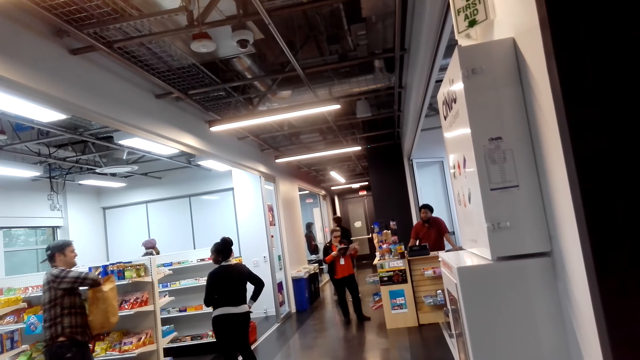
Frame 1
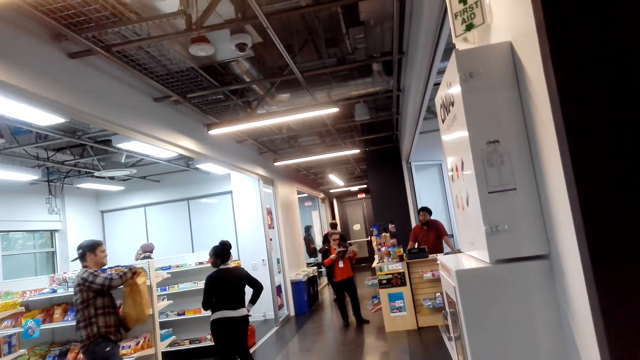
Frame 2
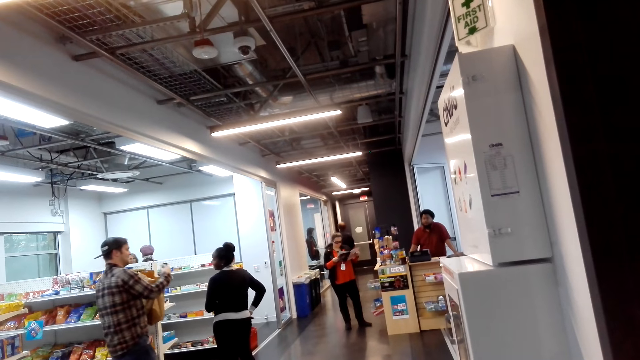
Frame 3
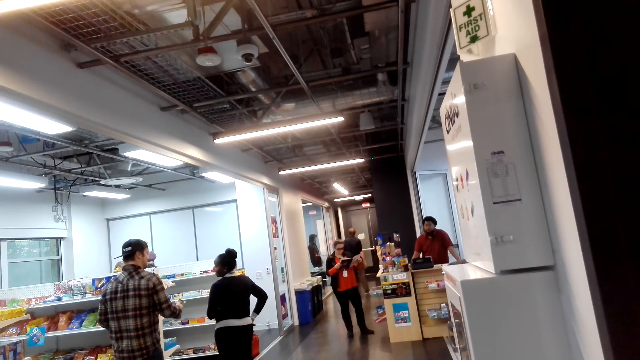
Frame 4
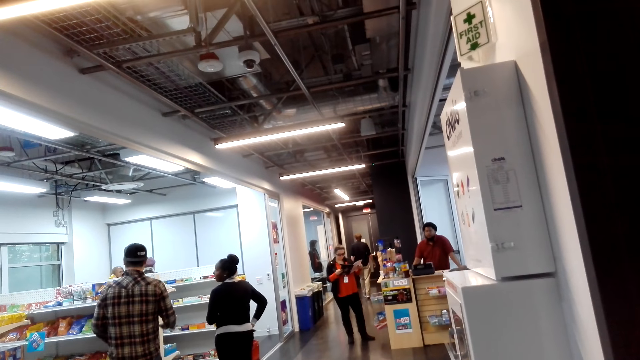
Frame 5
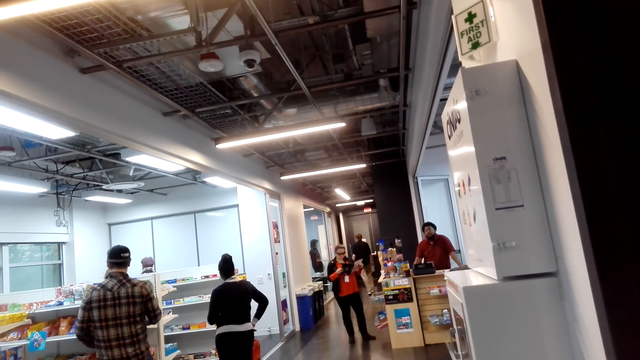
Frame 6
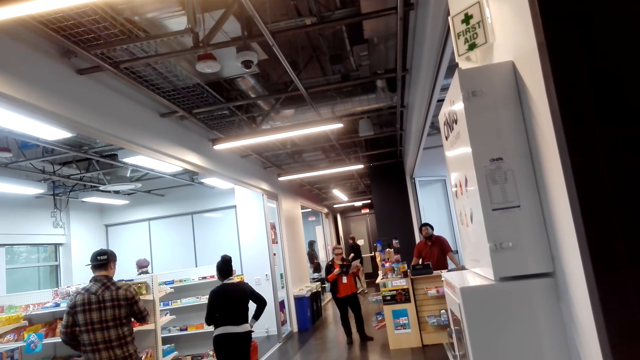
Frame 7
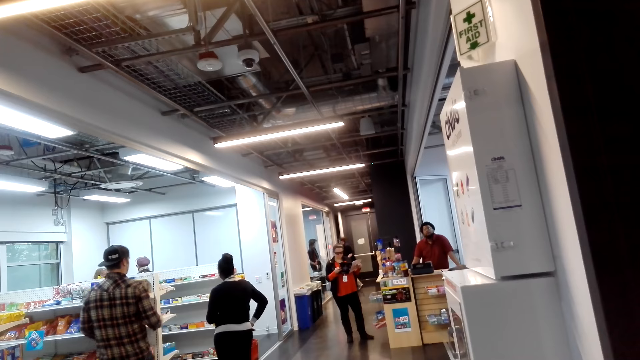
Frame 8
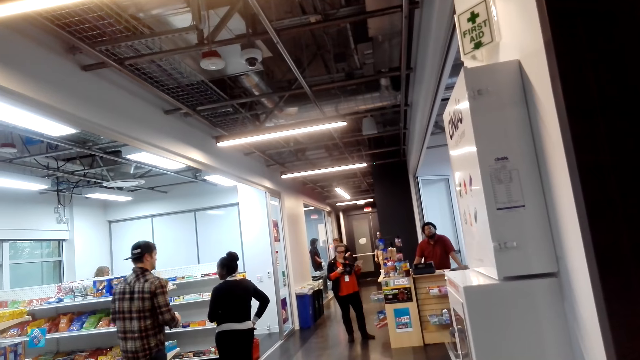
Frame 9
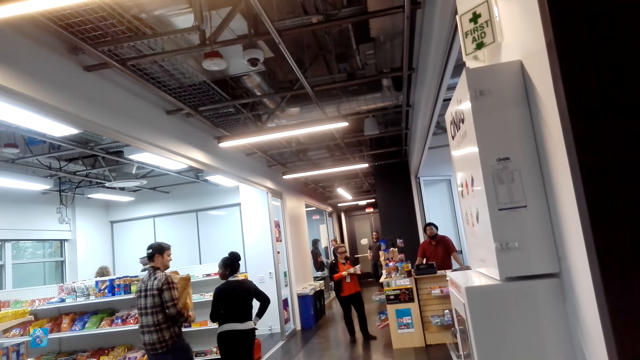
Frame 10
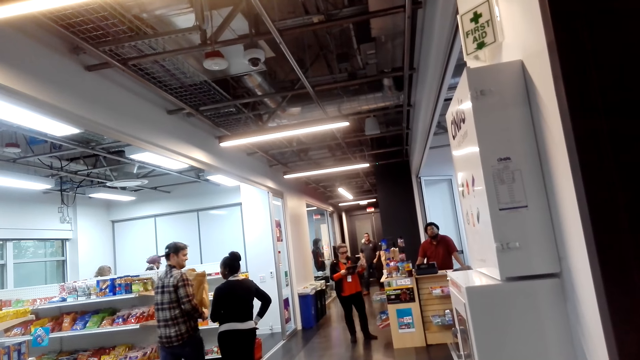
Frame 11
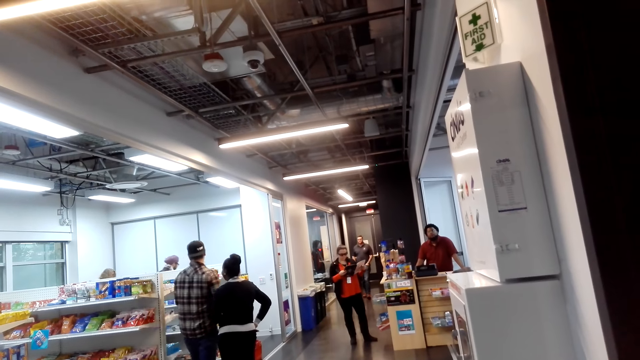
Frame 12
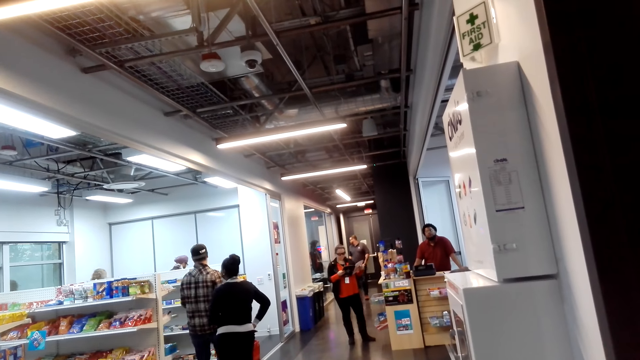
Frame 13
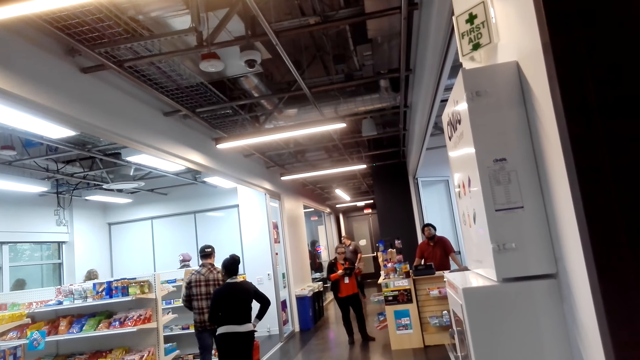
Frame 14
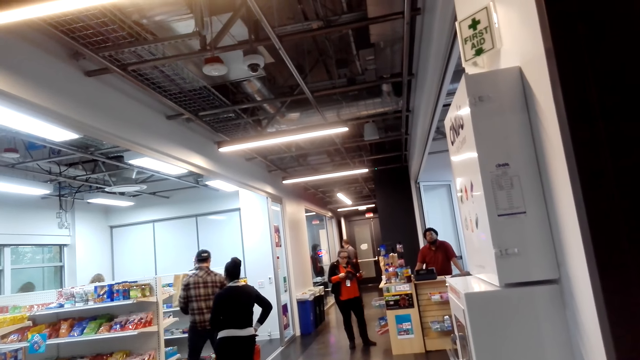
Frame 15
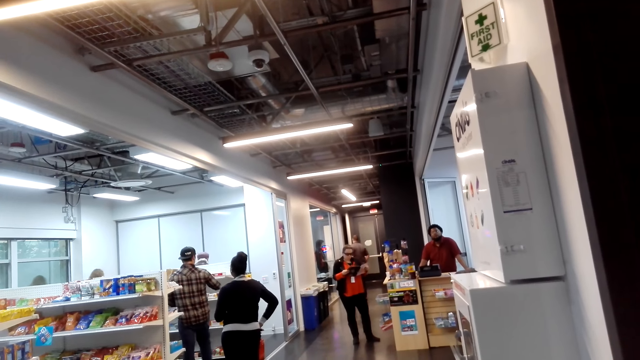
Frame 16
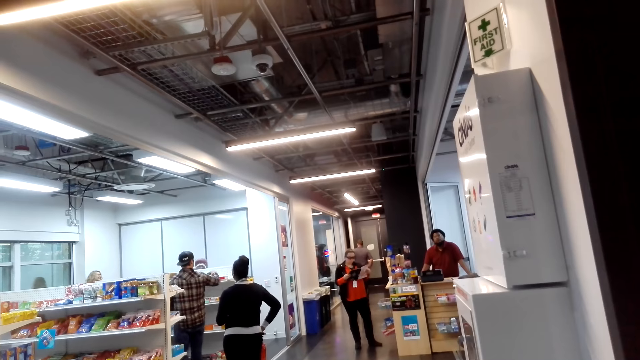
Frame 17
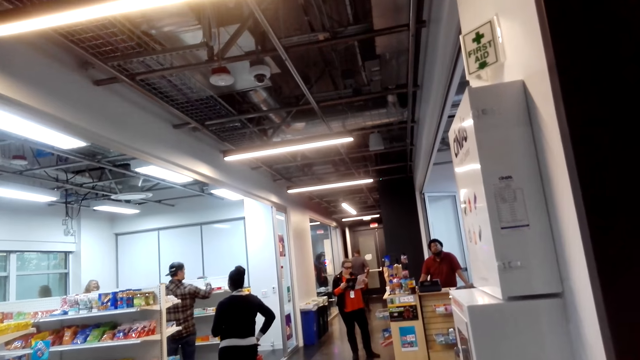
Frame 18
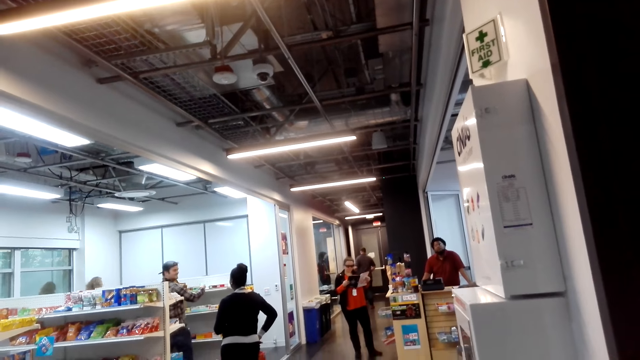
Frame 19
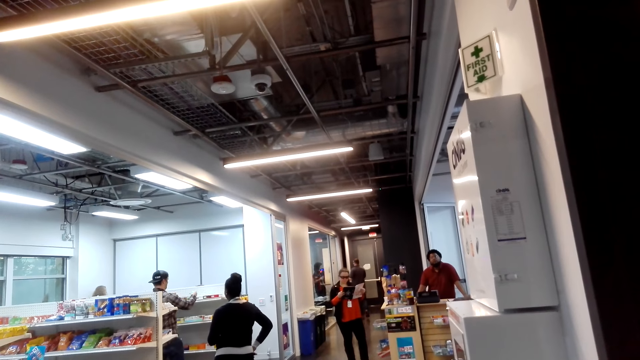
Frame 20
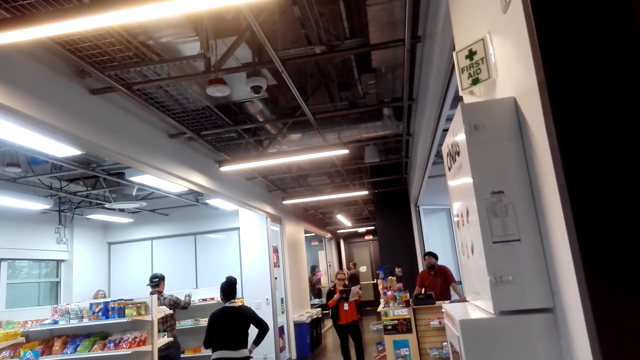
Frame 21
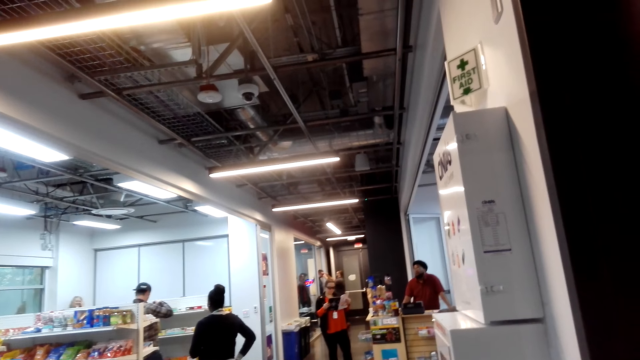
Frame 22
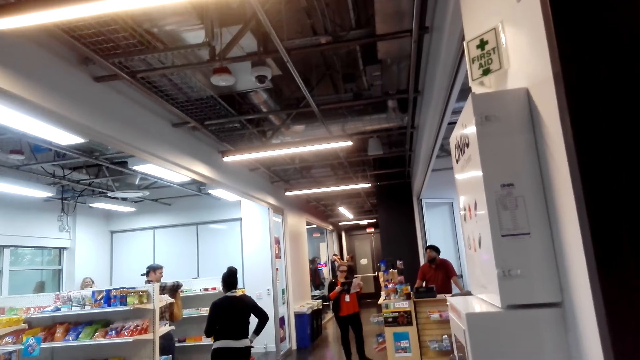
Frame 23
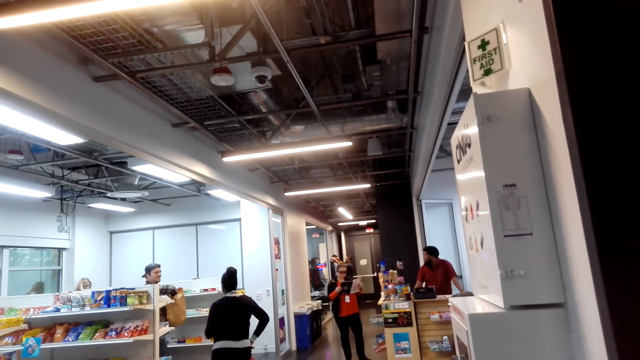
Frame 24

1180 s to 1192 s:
A man carries a bag.

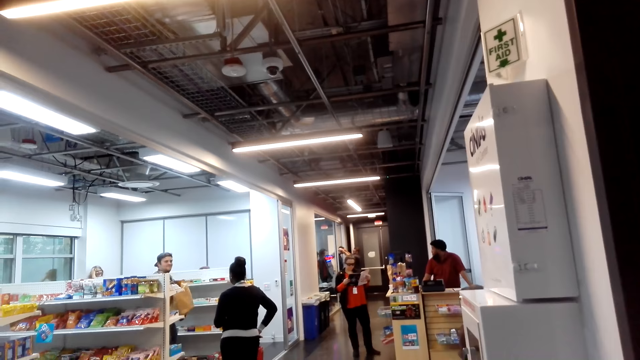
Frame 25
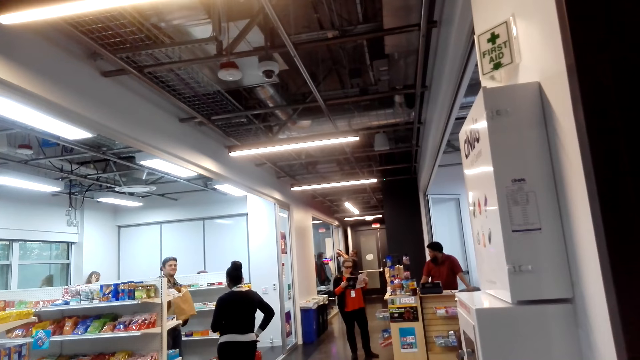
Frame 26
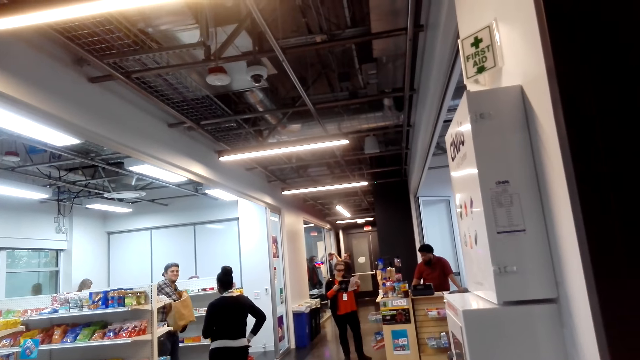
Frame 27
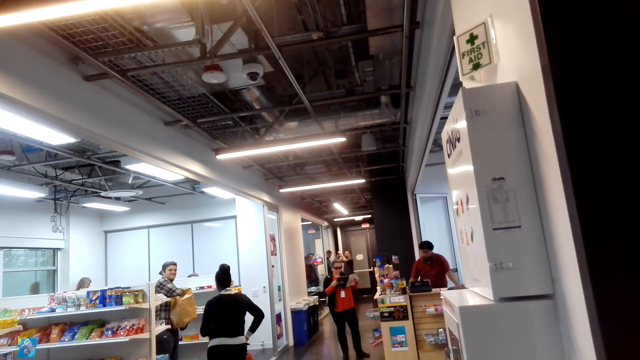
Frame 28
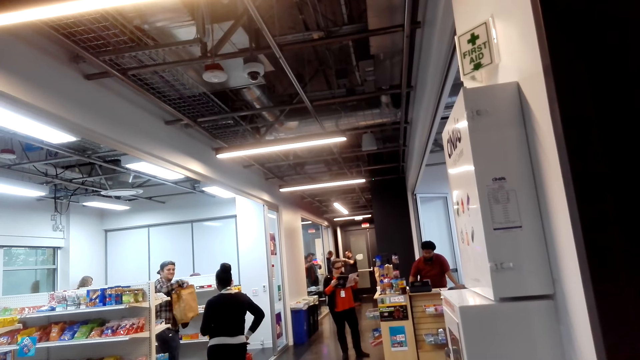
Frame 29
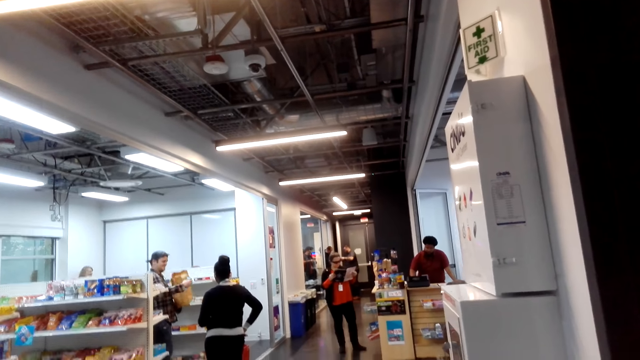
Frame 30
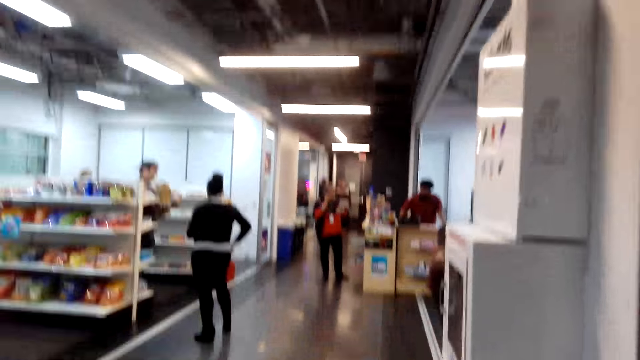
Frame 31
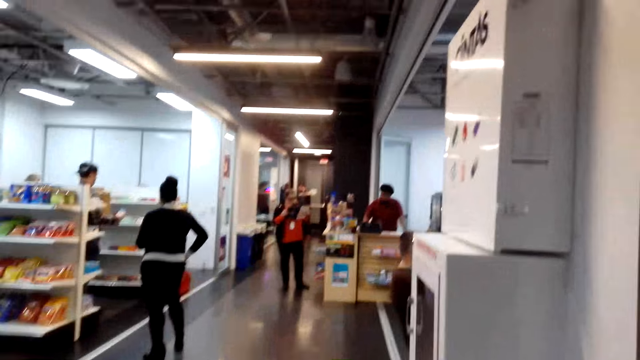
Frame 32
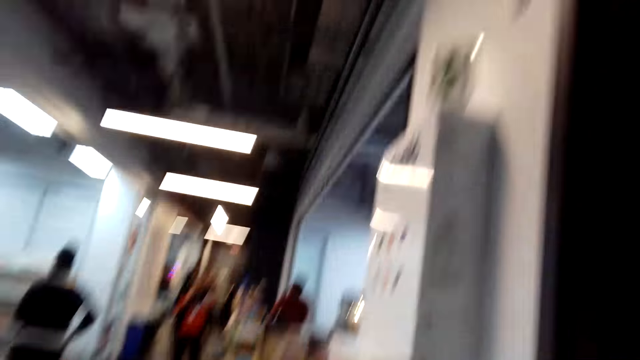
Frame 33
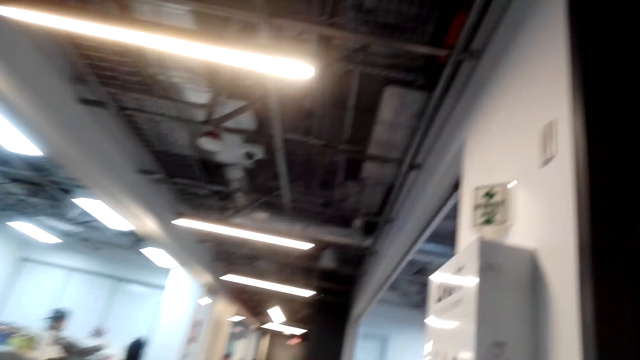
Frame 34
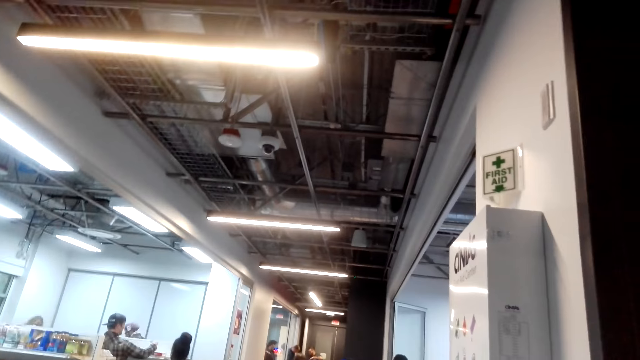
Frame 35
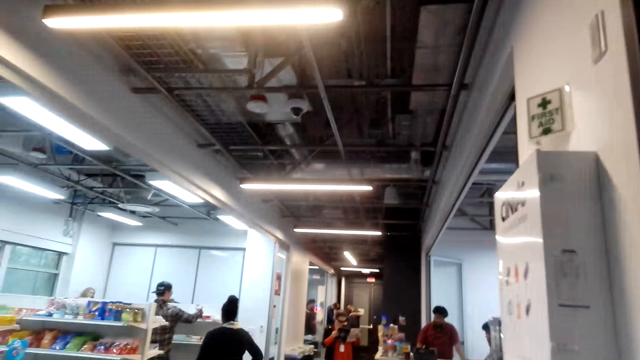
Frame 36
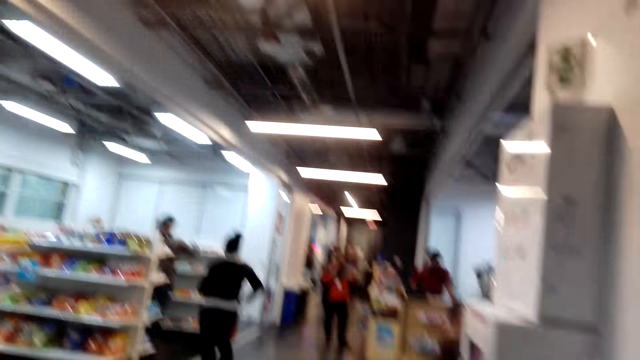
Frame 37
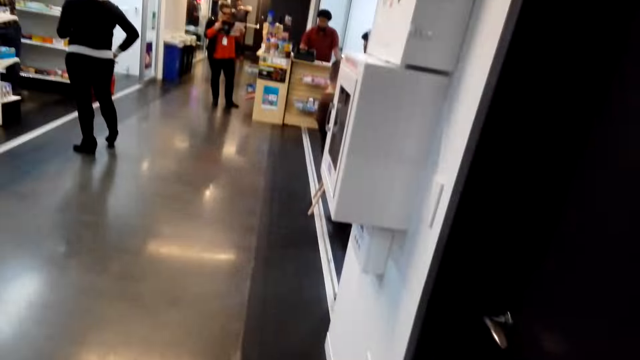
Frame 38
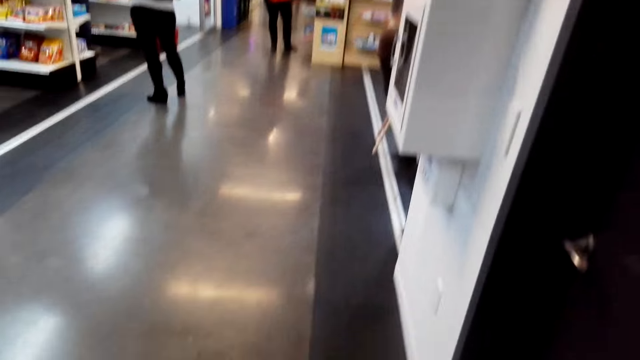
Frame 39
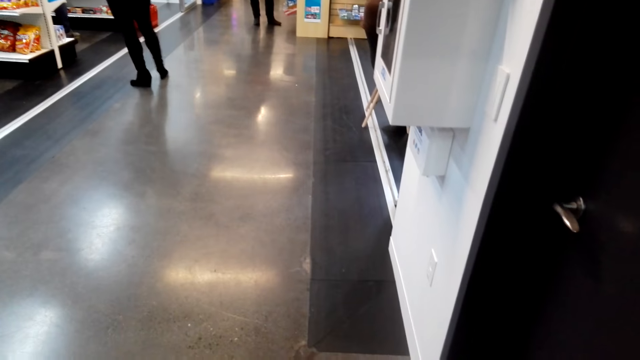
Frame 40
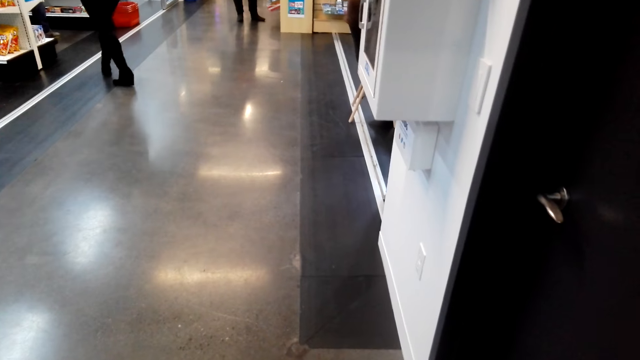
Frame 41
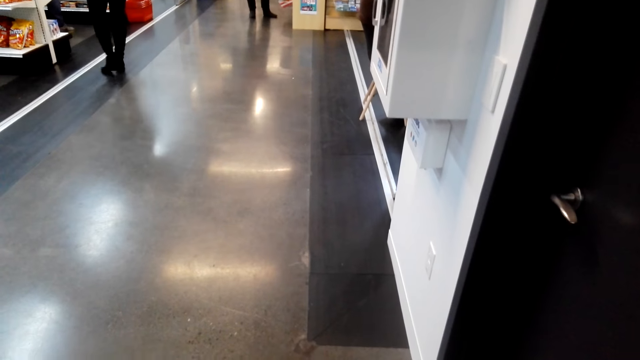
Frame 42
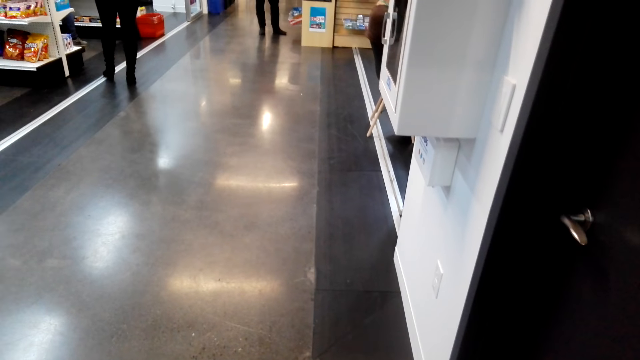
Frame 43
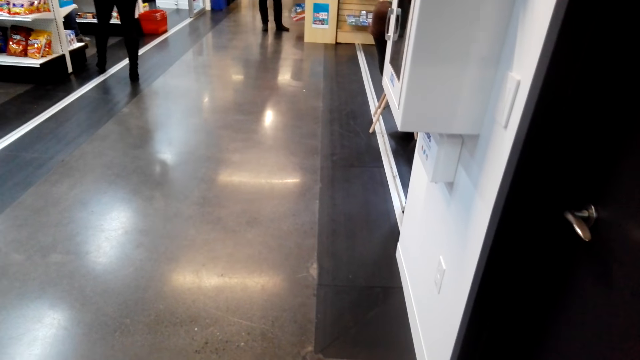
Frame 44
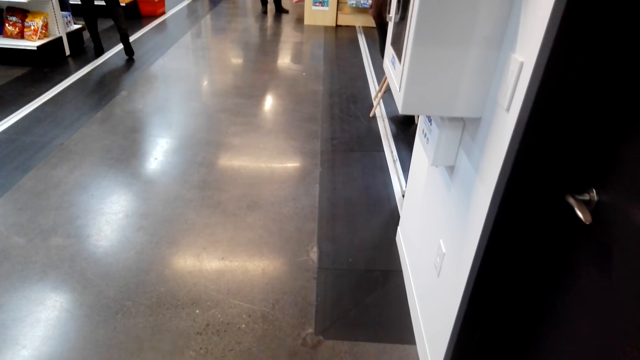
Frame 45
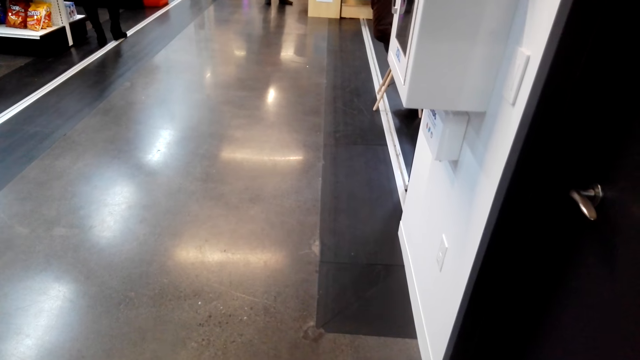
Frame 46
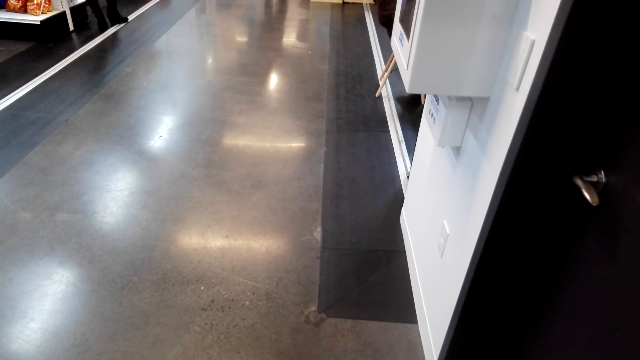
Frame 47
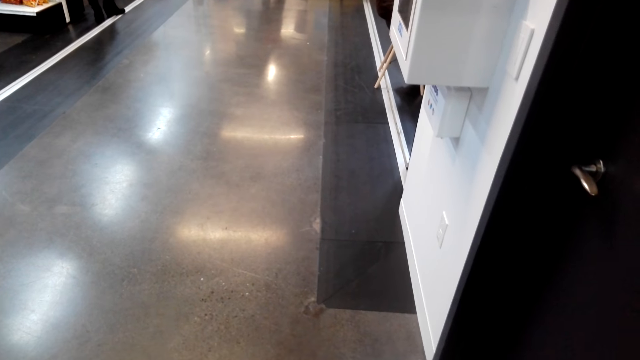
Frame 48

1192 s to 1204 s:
The camera wearer walks inside a supermarket. He turns his head and looks at the floor.
